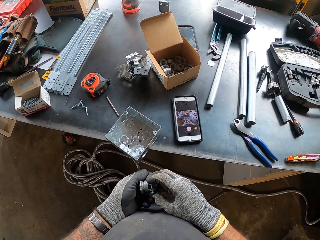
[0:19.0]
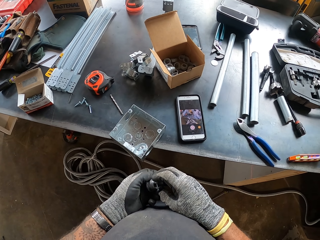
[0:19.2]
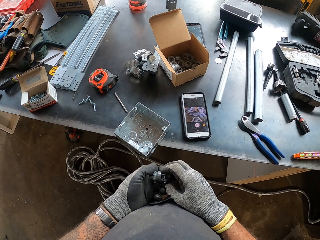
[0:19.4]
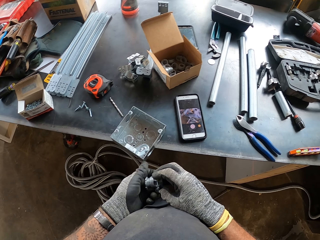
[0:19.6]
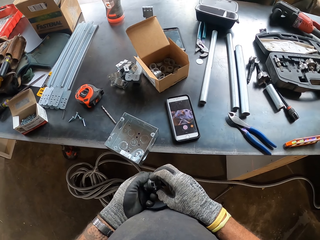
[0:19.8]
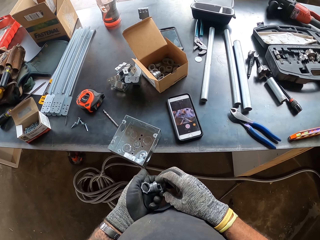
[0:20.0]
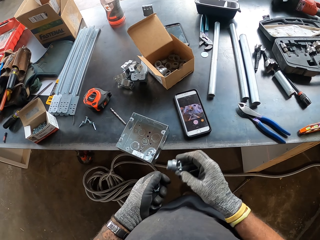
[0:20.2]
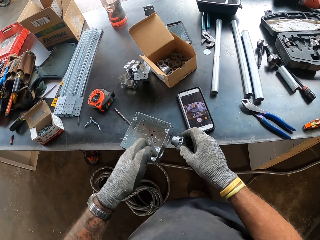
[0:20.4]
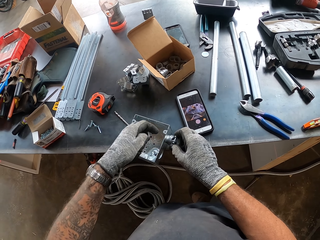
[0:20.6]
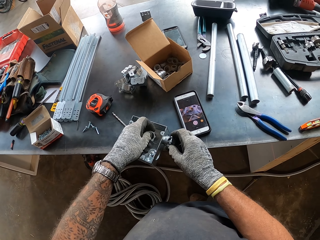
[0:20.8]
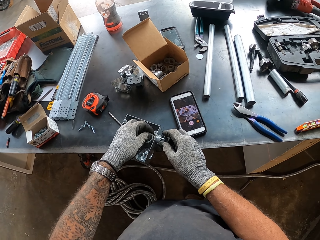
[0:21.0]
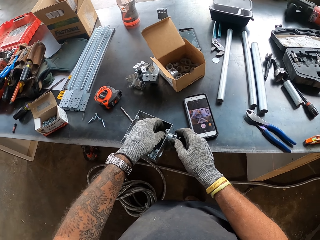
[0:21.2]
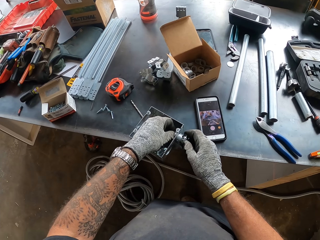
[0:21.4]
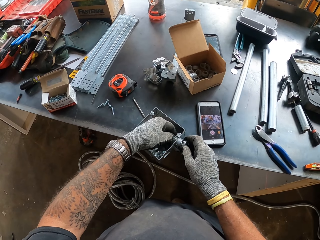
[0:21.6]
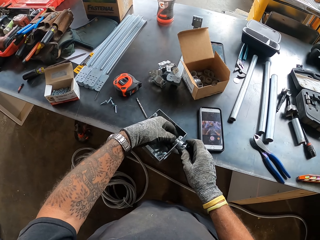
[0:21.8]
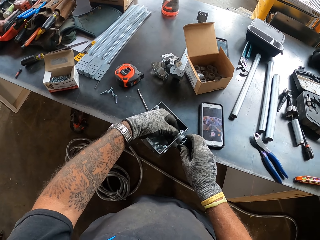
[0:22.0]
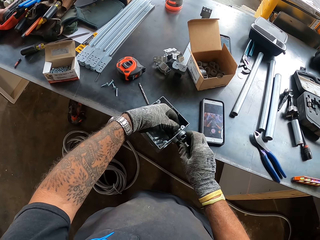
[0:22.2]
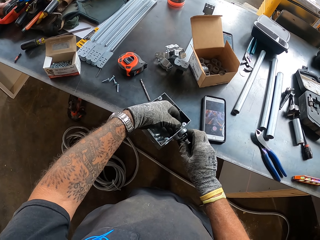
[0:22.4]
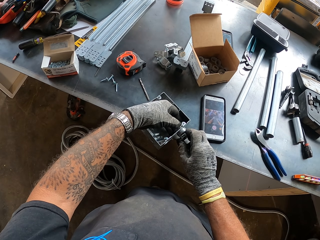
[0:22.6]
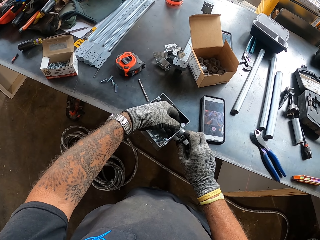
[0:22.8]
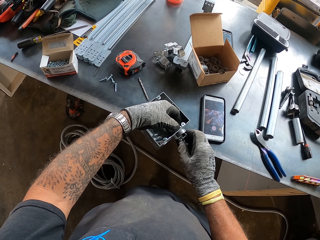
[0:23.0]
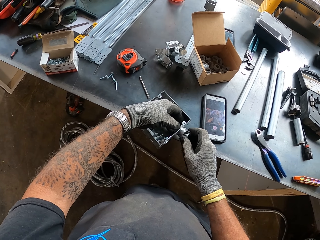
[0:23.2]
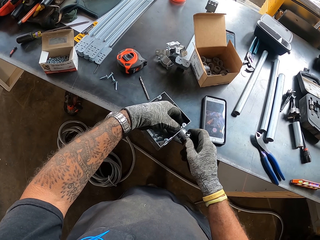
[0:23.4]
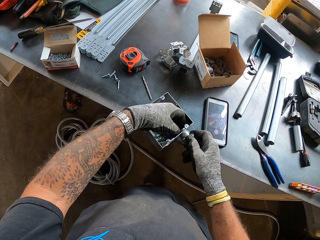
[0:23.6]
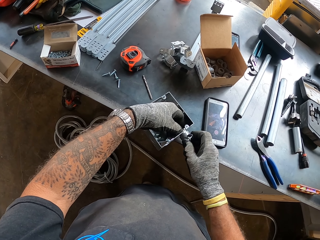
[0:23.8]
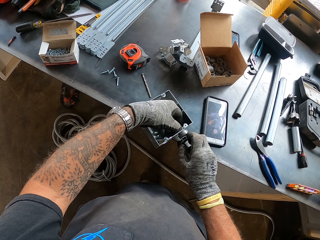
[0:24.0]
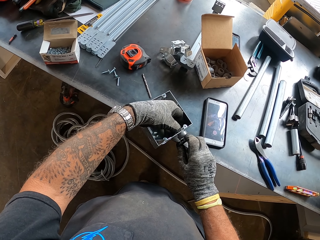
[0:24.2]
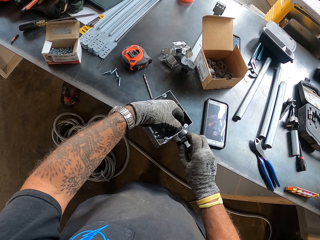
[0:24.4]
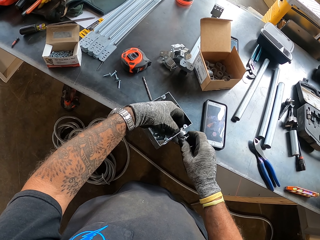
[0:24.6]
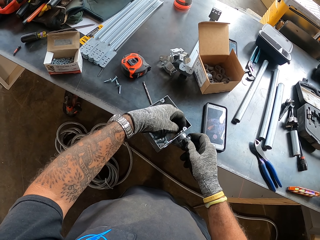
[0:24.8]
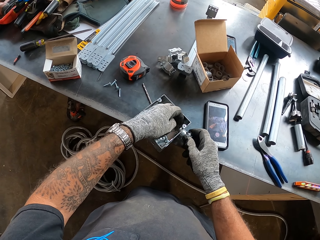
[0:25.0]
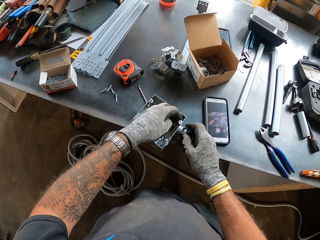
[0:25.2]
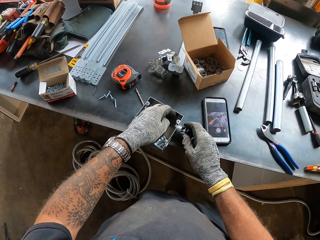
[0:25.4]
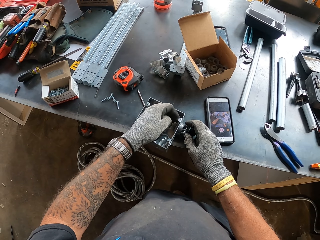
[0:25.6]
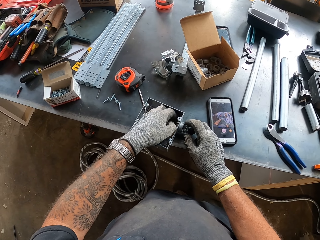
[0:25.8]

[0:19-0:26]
The camera wearer adjusts a nut with his hand. He puts the nut in a box. He fixes metal on the table. He adjusts the nut in the box.

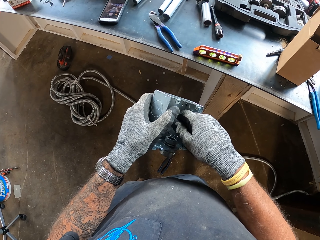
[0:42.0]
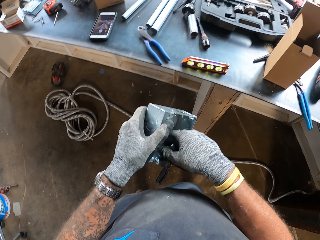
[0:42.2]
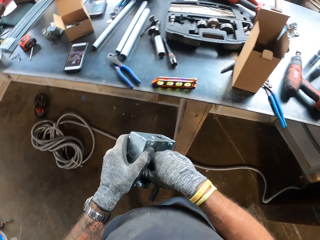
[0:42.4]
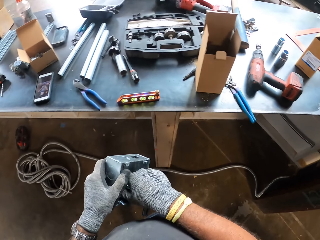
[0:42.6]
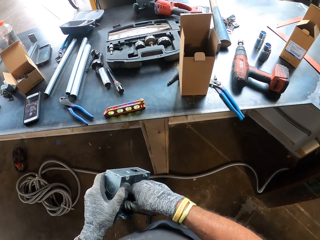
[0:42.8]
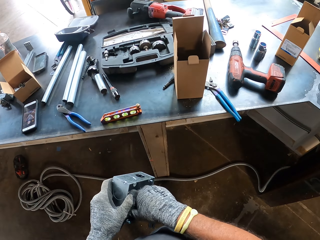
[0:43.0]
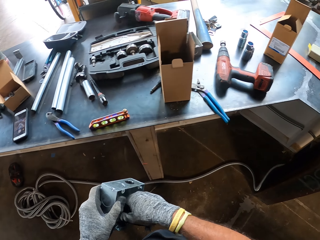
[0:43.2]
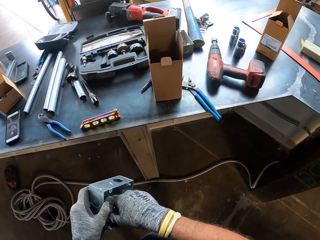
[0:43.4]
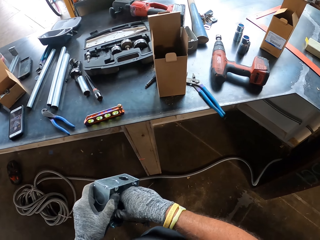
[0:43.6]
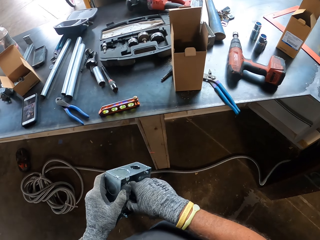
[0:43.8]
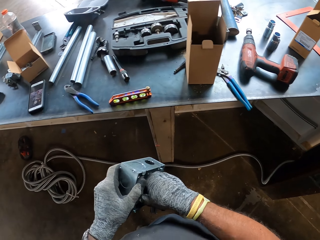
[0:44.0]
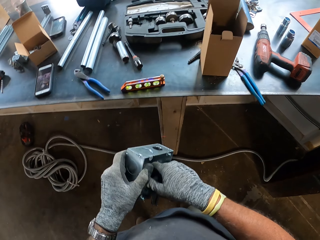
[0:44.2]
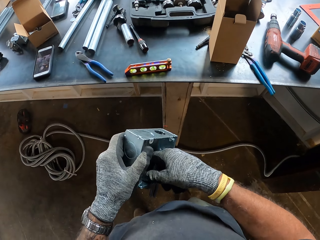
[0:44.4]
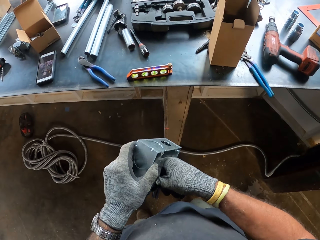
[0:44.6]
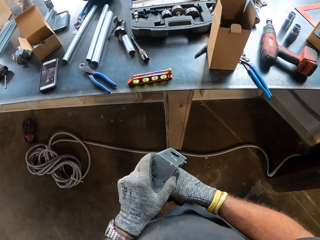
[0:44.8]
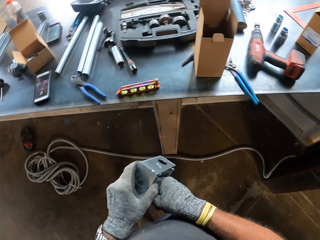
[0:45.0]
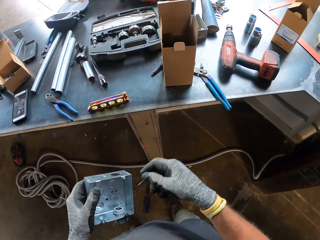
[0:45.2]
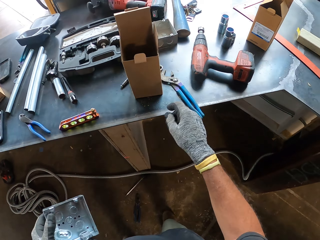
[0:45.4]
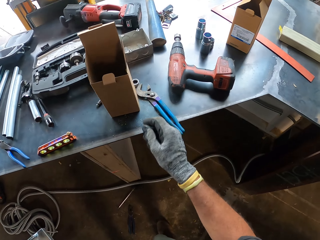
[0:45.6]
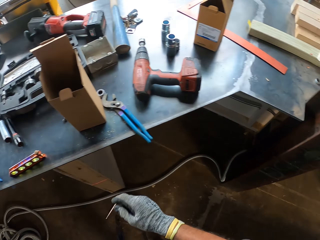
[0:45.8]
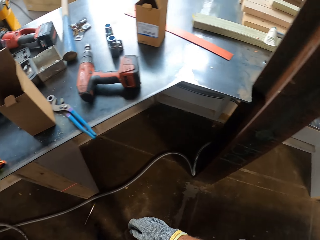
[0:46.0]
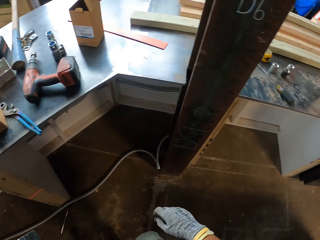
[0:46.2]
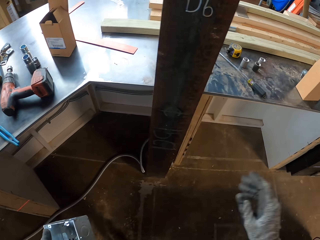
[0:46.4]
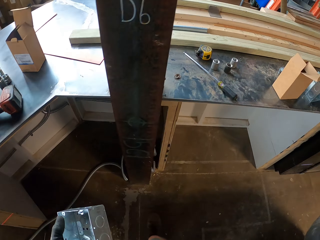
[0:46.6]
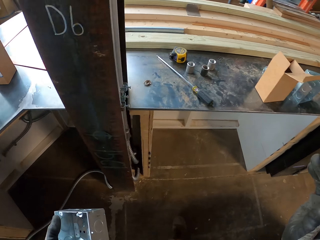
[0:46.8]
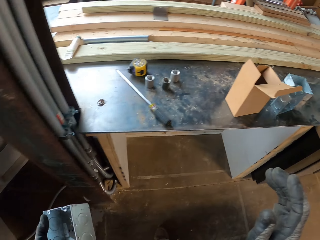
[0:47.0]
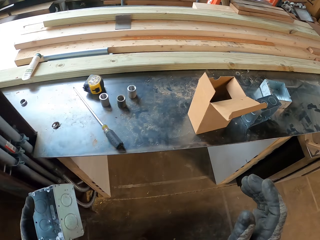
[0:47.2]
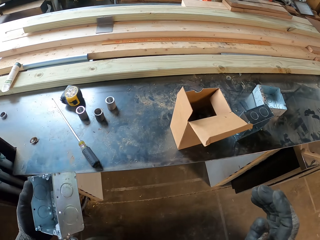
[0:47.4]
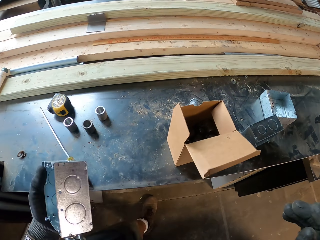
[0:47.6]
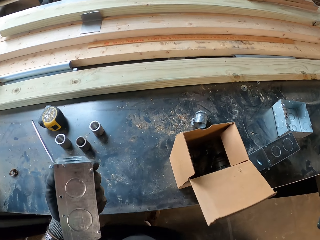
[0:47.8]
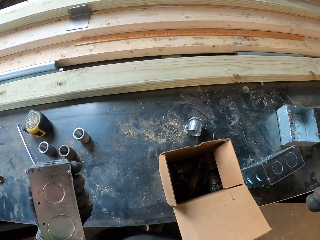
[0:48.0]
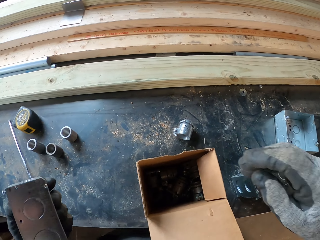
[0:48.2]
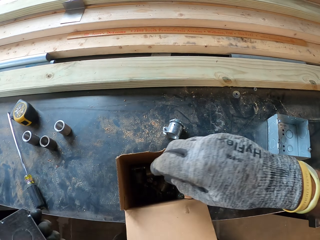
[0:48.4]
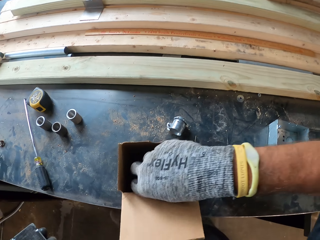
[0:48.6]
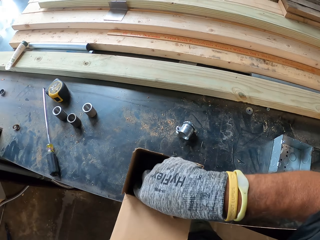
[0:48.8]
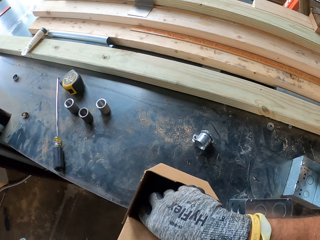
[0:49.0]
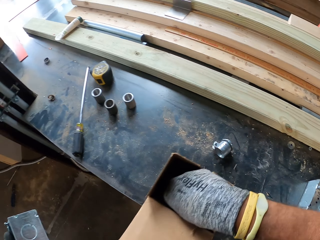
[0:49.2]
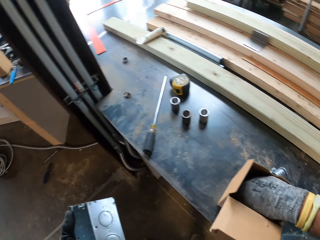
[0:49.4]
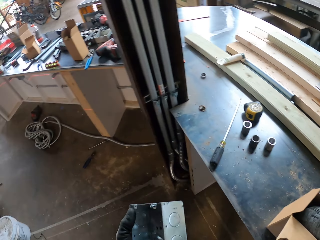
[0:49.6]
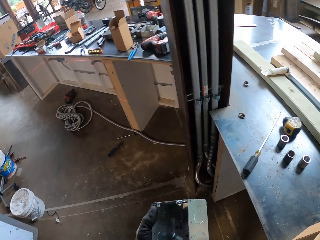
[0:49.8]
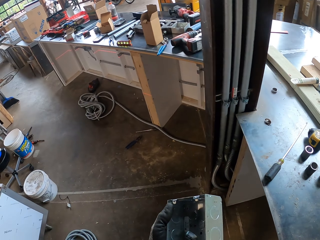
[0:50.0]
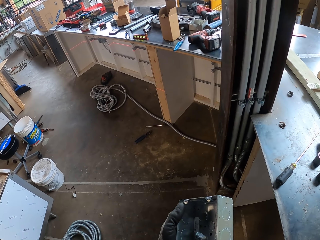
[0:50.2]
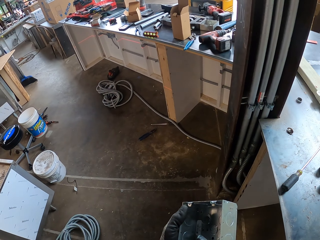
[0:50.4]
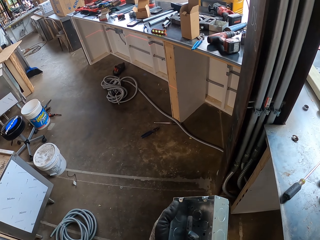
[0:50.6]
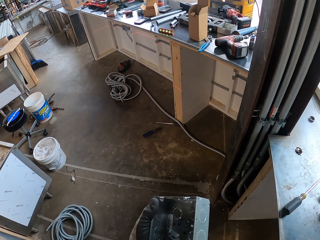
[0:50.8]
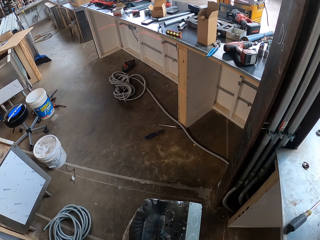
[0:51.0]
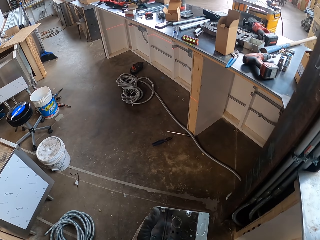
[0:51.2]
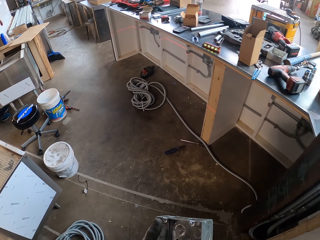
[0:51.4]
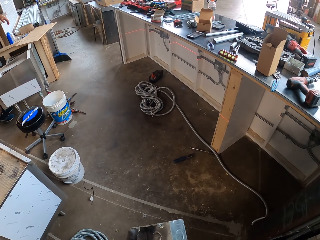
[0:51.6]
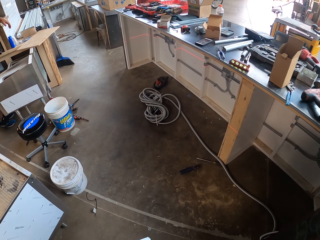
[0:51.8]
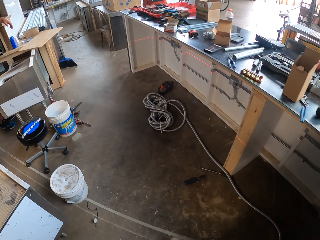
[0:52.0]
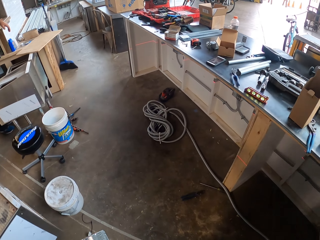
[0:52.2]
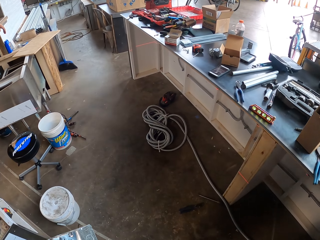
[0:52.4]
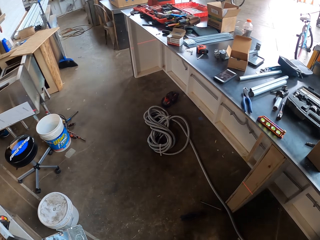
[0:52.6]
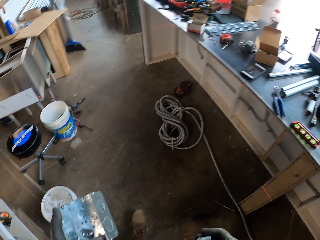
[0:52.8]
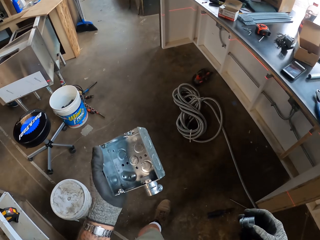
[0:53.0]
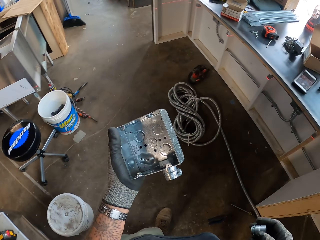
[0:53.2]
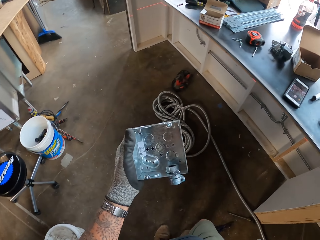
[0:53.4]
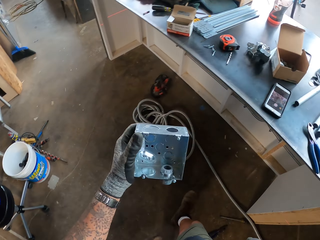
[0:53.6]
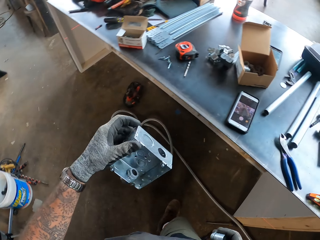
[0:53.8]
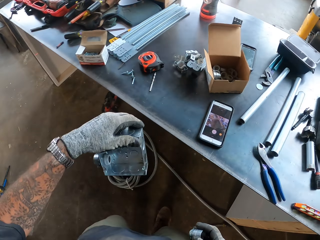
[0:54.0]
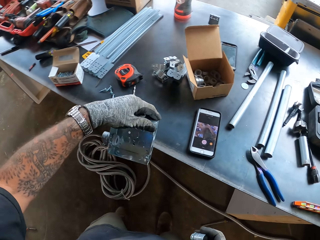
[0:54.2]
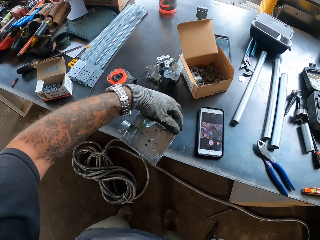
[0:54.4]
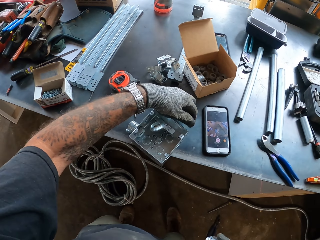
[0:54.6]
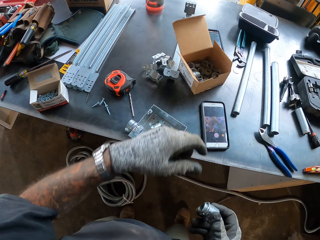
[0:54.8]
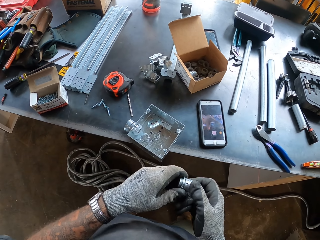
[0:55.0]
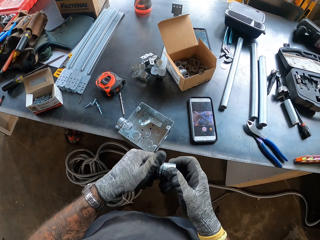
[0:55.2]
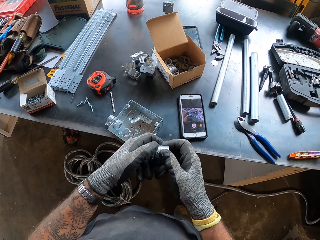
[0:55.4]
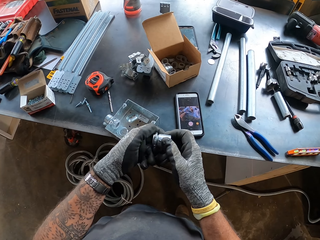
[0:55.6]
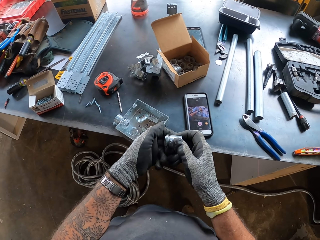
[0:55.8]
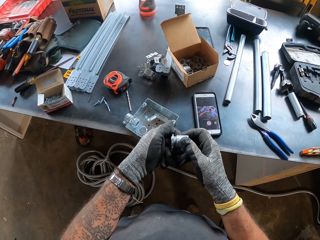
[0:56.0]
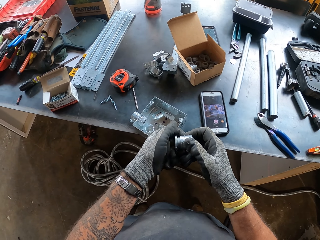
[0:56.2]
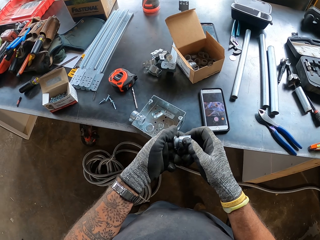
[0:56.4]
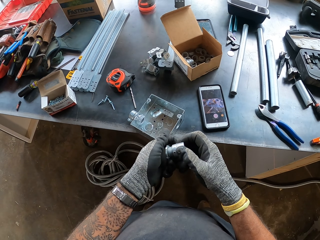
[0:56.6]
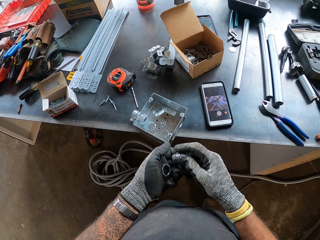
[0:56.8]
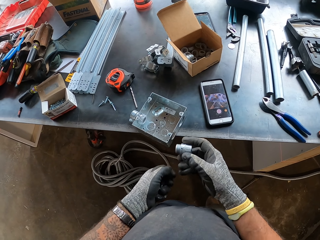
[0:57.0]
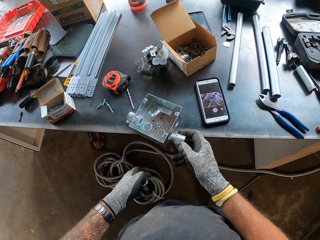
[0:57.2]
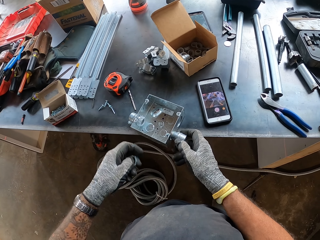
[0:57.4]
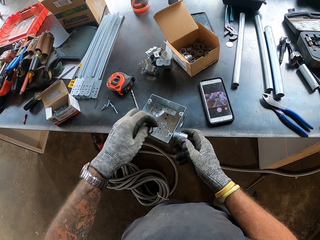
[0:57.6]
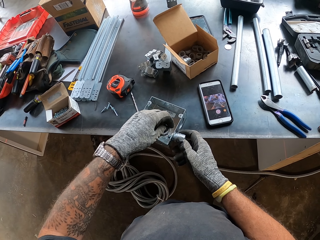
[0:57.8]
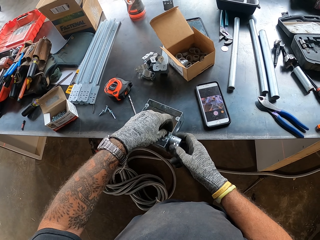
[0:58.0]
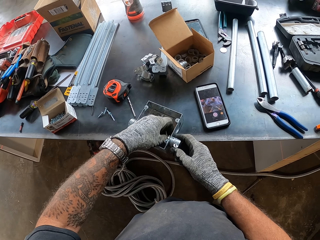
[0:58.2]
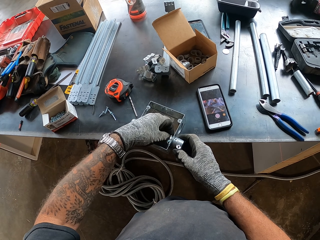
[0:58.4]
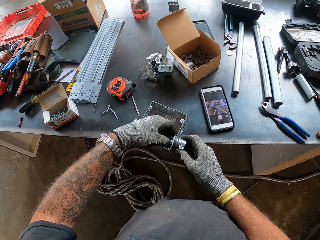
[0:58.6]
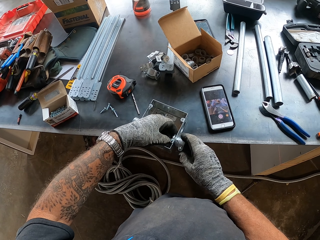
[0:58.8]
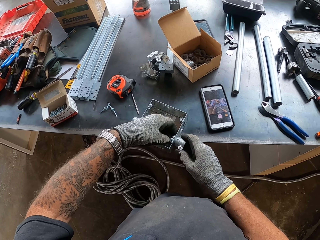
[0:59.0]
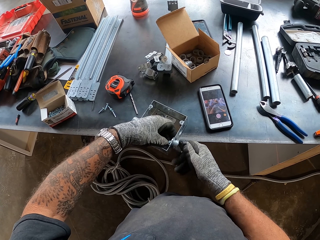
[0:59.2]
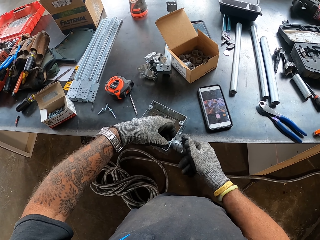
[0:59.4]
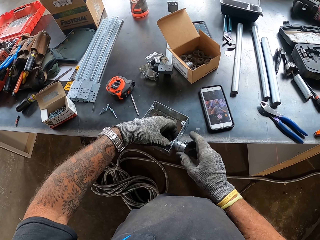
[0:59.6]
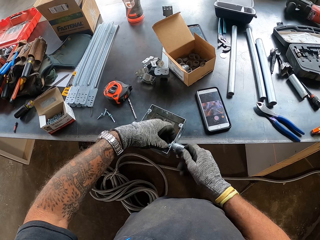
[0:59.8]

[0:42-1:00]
The camera wearer looks around a garage. He adjusts a nut in a box. He walks around the garage. He picks up a nut from the box. He looks around the garage. He walks around the garage. He puts down the box on a table. He adjusts the nut on his hands. He fixes metal on the table. He puts the nut in the box.
